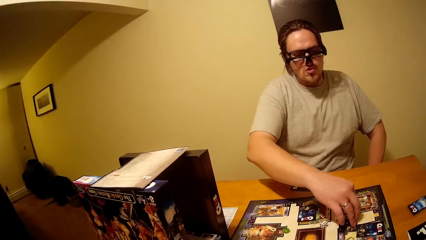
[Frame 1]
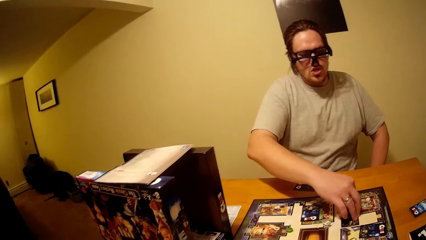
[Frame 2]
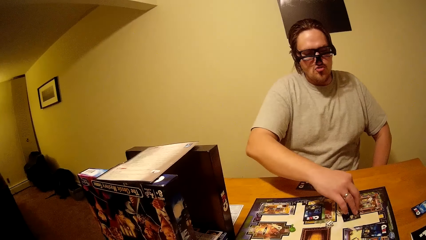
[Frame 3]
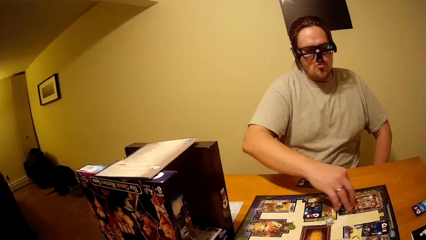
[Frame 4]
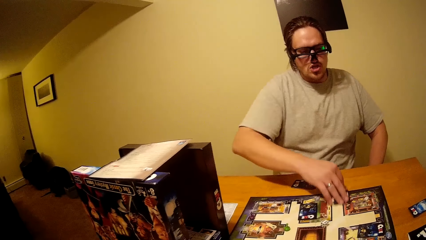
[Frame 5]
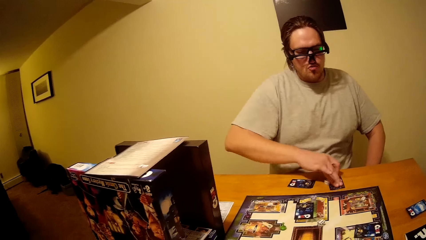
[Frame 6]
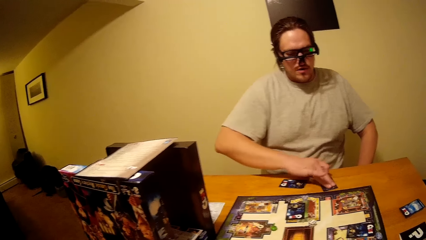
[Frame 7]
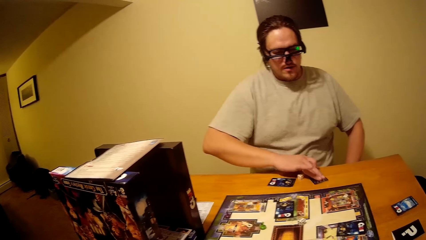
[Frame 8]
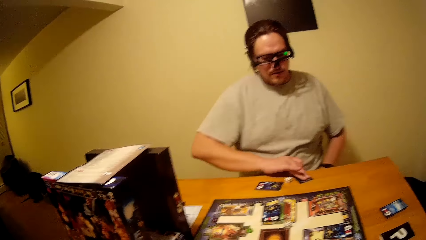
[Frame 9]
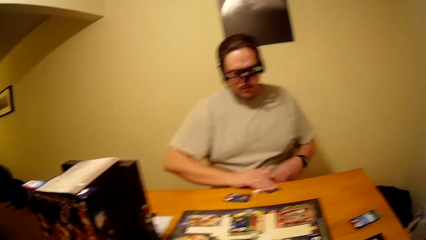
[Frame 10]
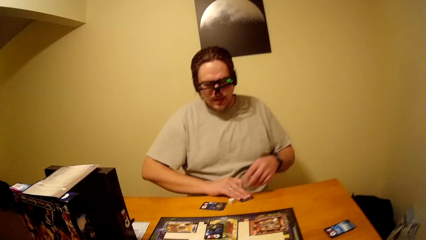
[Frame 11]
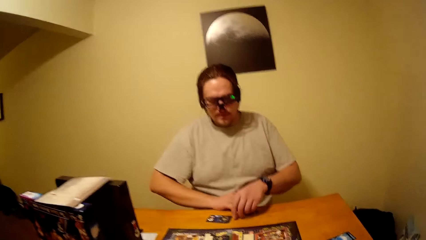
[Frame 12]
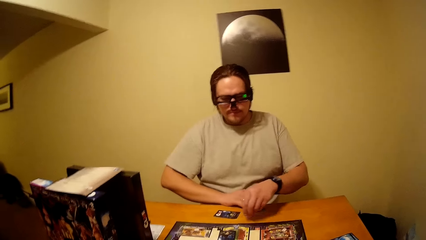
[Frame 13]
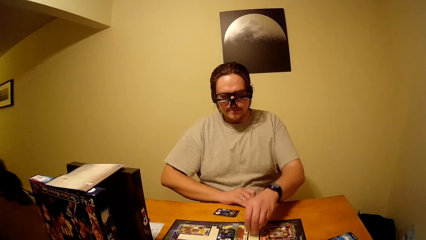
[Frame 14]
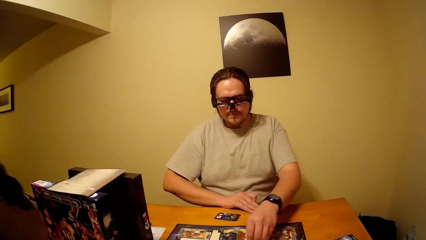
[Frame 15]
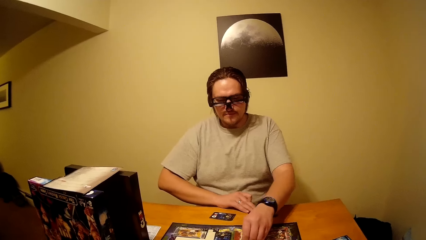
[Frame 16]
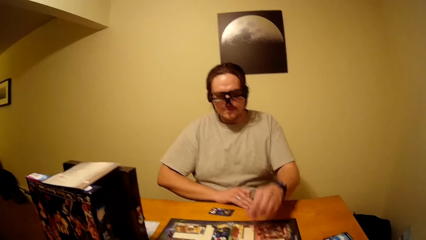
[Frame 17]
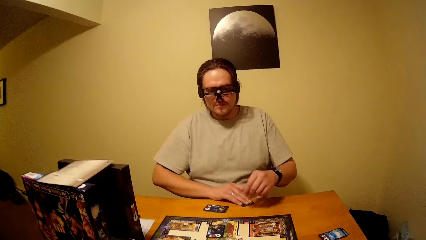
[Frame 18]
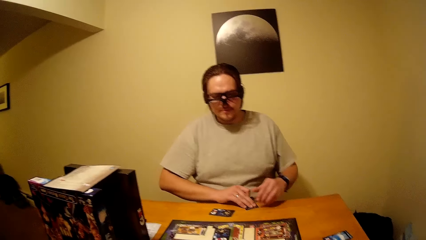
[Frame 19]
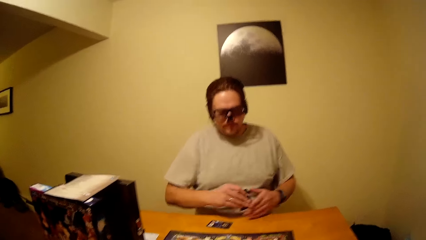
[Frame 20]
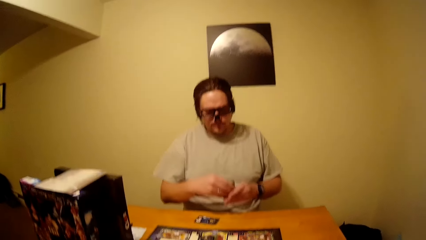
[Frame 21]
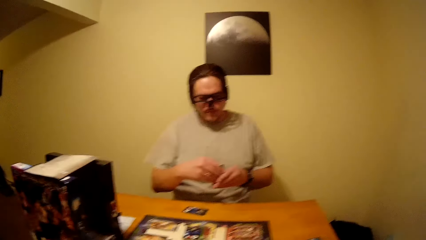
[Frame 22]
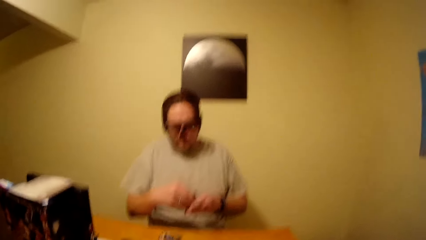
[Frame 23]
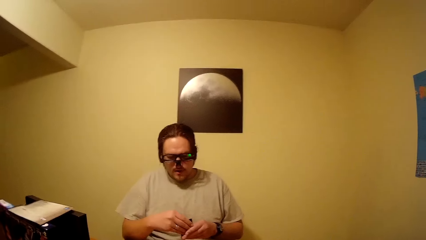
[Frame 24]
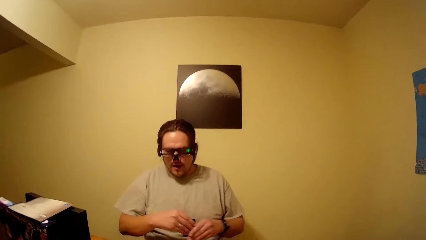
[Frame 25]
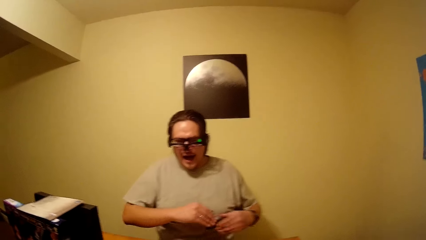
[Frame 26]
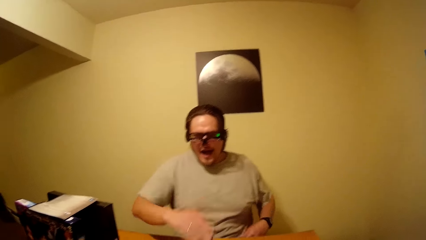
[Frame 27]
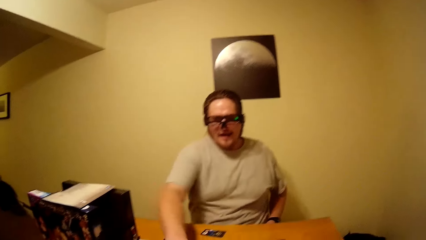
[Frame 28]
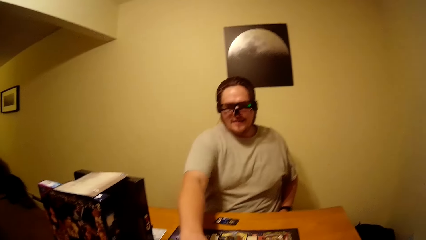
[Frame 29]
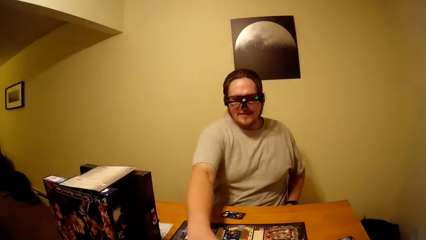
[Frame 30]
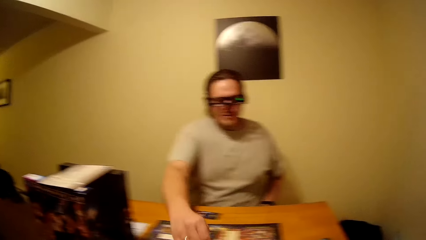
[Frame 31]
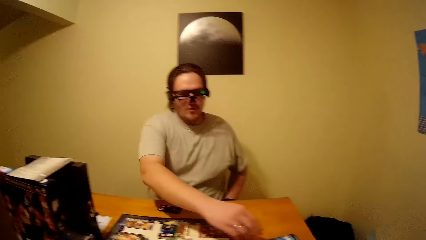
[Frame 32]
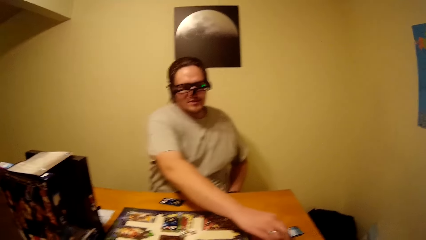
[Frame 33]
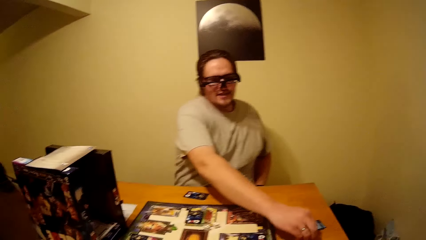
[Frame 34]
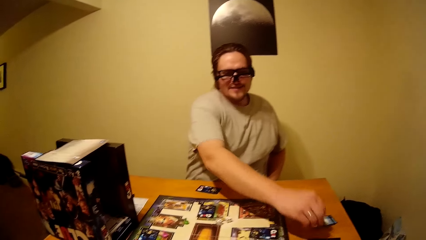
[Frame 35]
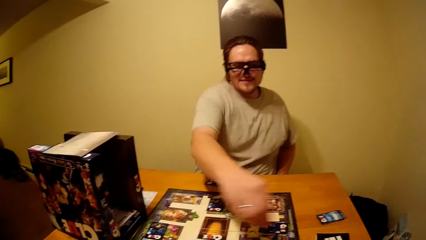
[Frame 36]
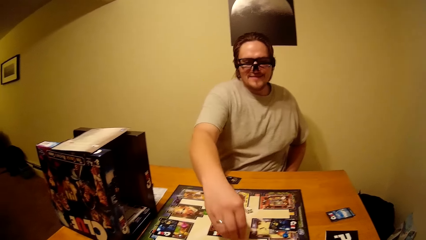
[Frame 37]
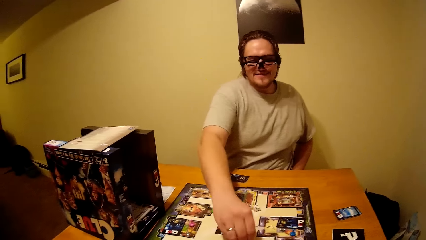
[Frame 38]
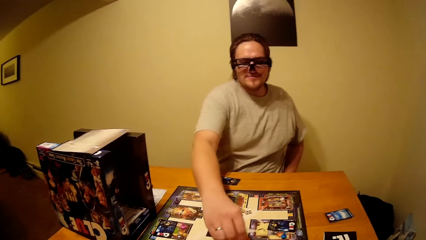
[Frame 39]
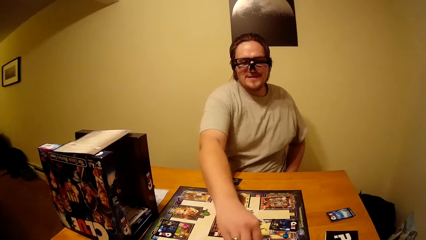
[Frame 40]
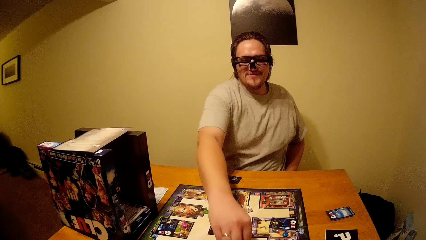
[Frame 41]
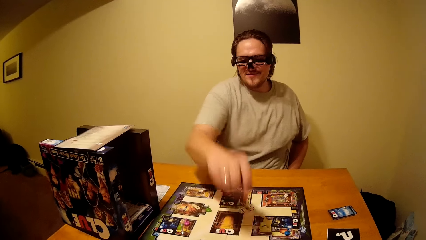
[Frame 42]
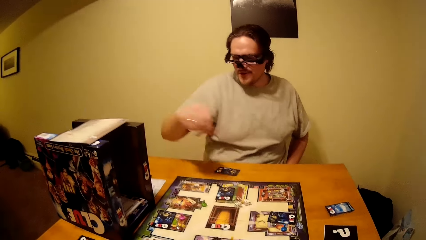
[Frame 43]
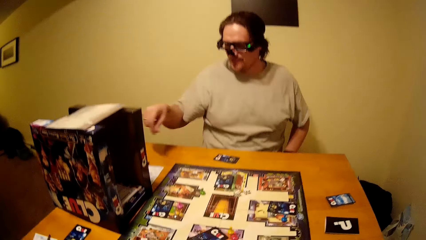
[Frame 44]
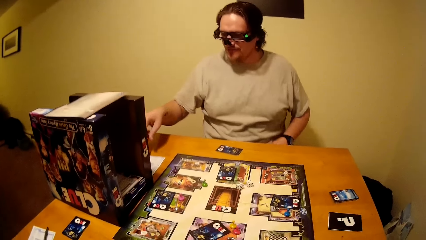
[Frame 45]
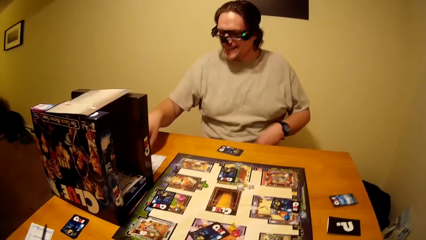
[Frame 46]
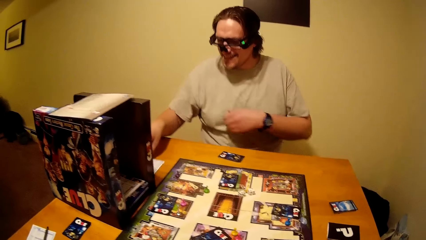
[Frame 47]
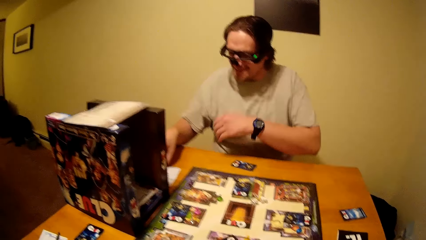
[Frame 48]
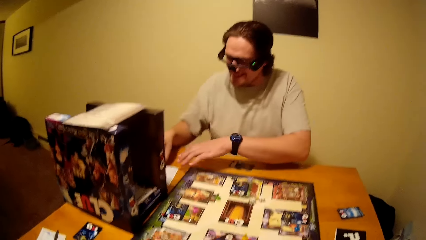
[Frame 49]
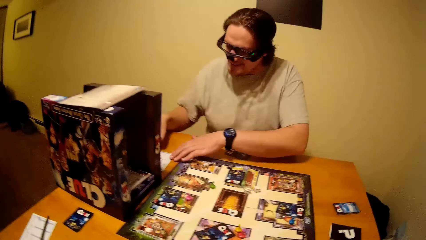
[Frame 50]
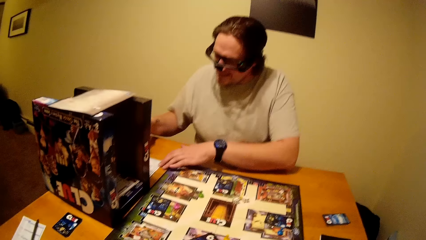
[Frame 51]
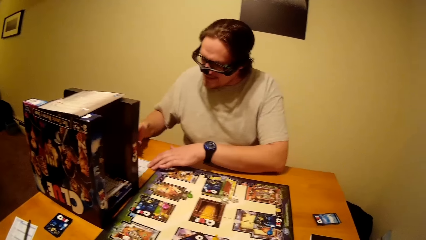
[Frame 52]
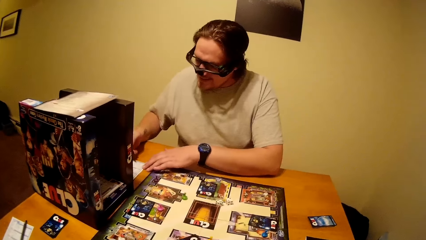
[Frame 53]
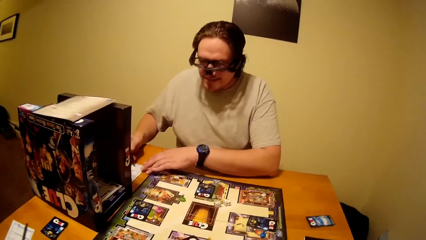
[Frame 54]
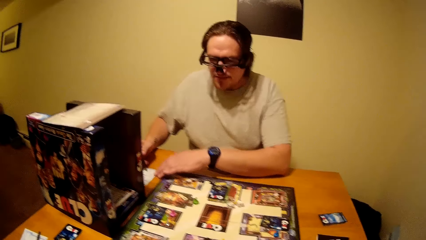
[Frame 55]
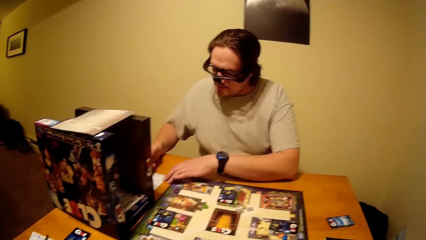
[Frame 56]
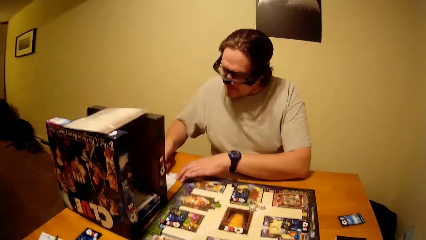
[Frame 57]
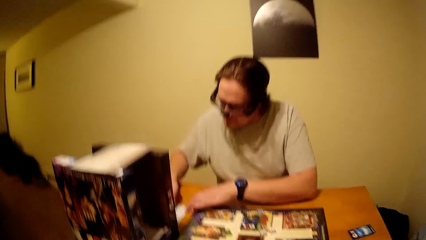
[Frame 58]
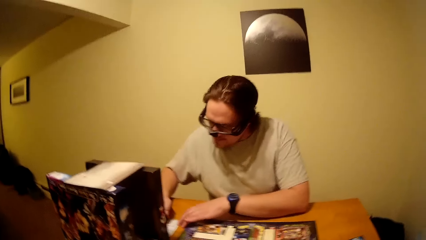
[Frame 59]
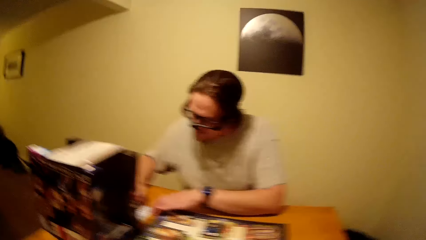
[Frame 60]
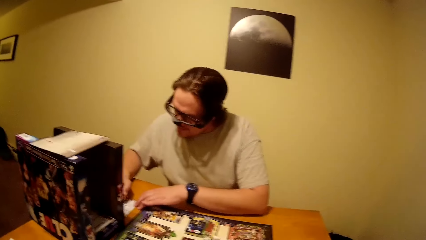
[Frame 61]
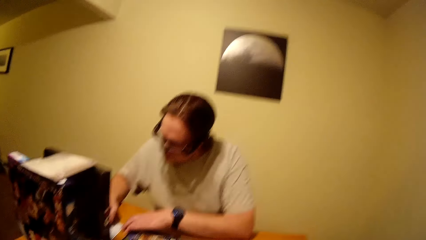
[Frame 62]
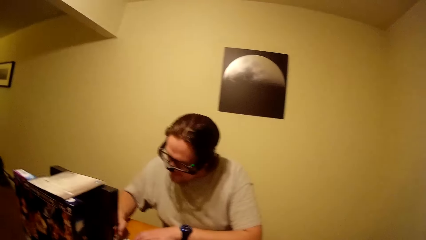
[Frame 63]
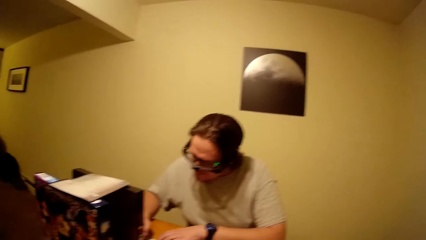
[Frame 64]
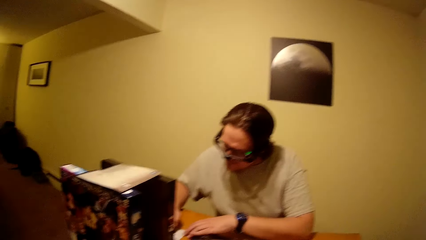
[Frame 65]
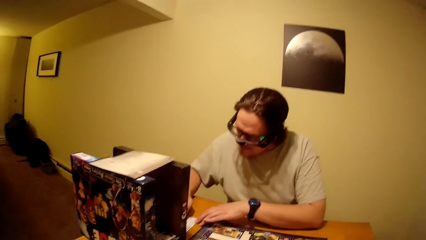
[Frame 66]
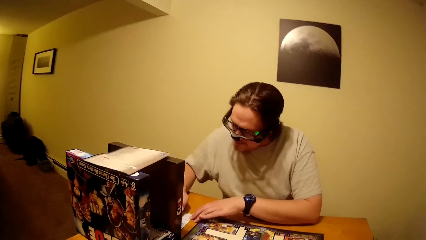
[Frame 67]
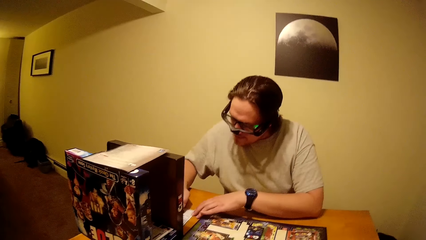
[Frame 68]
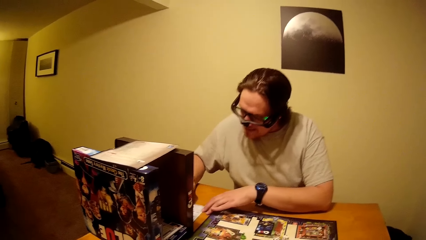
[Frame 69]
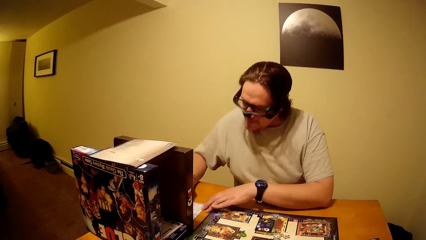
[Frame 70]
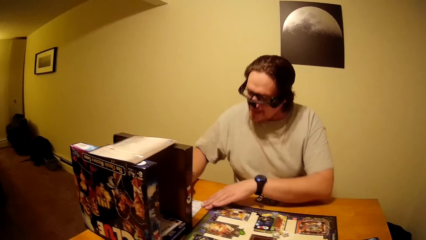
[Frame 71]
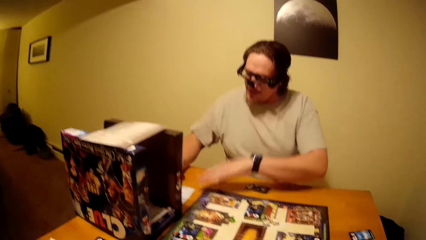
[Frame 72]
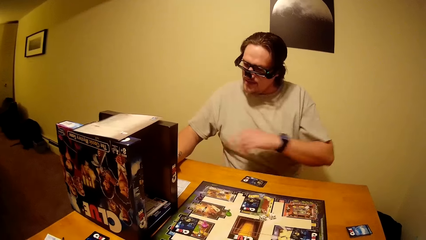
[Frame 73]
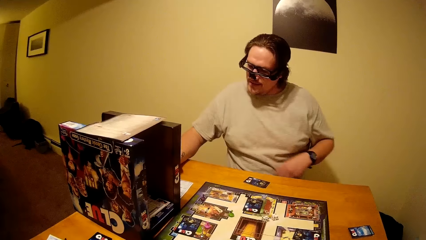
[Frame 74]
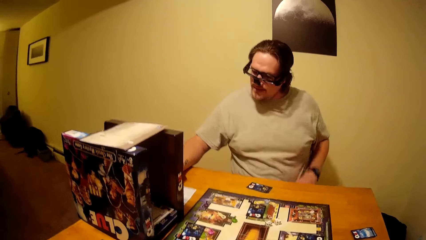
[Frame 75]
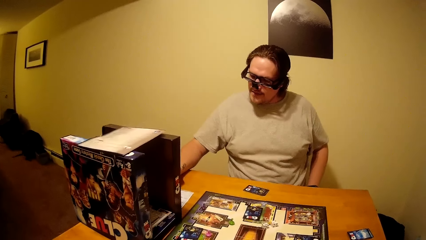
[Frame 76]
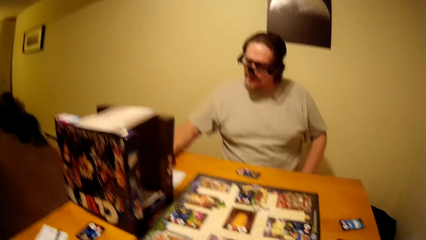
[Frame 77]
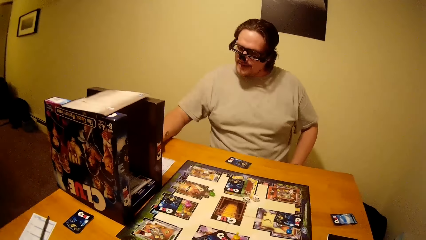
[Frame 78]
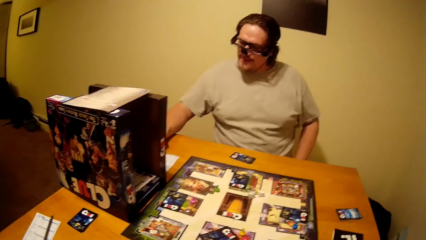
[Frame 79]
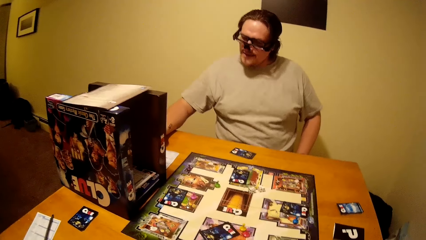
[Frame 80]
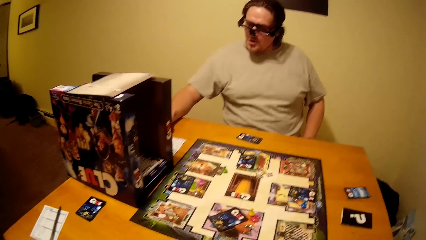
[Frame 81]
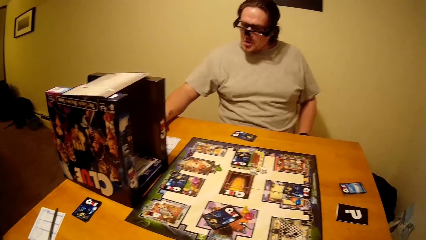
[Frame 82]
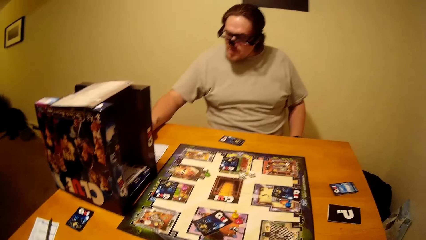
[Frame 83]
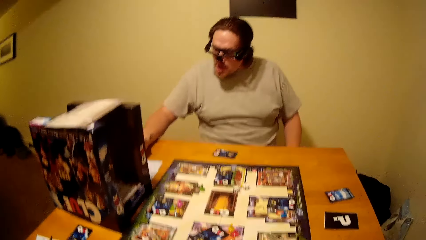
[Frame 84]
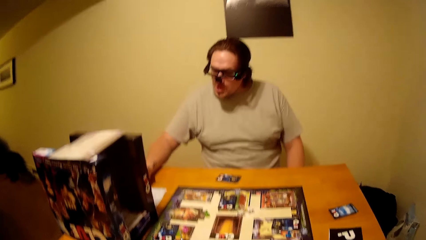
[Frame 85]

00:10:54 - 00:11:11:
A man picks a card from the clue board. He pulls the card. He picks the dice from the table. He puts cards on the board. He places the dice on the clue board. He checks the card. He holds the card with both hands. He plays the board game. He drops the card on the clue board. He picks a pawn from the table and drops the pawn on the clue board. He holds the paper on the table and writes on the paper.
